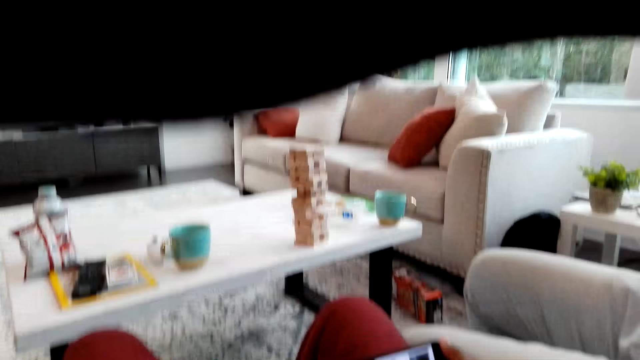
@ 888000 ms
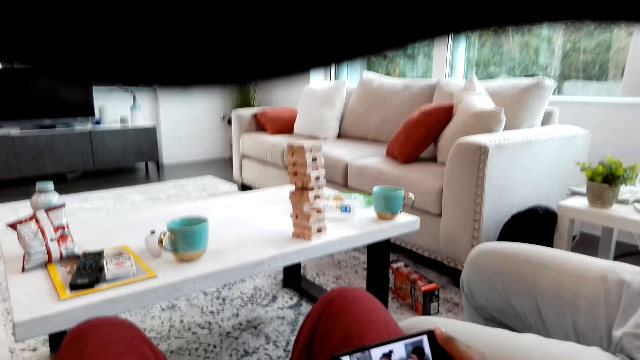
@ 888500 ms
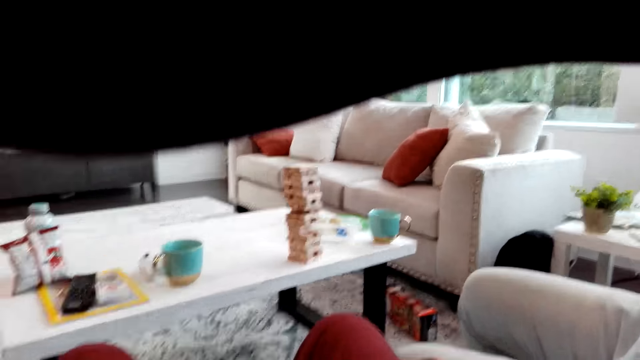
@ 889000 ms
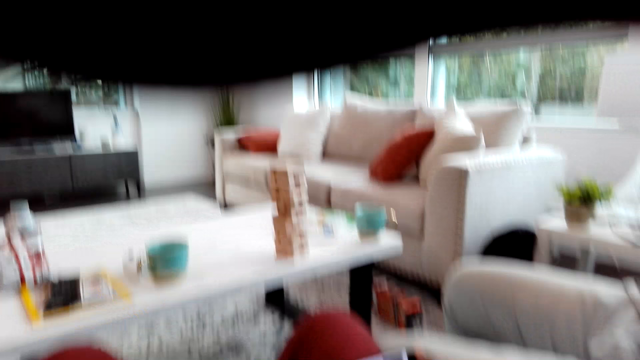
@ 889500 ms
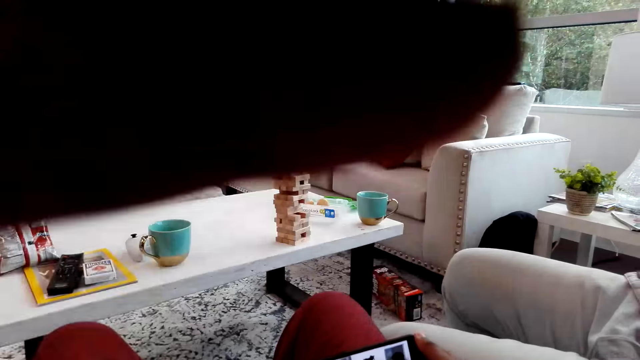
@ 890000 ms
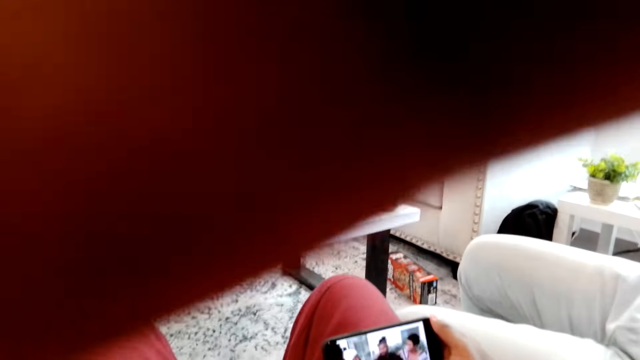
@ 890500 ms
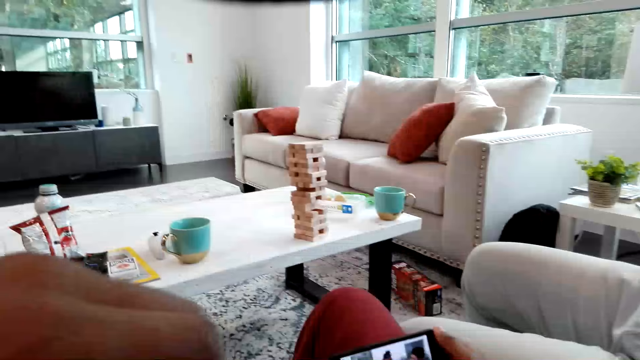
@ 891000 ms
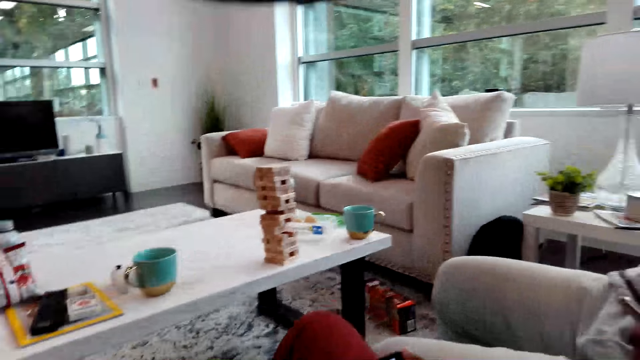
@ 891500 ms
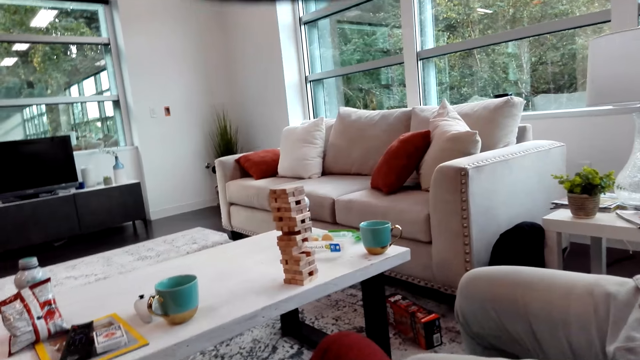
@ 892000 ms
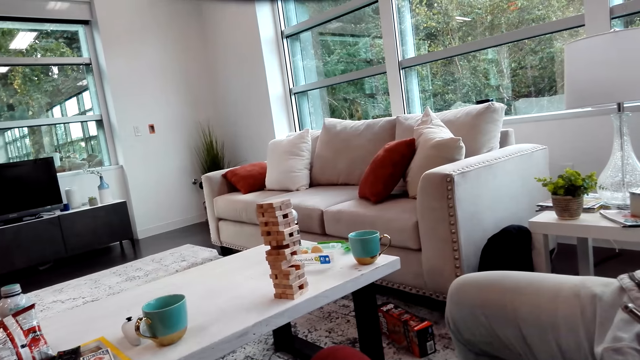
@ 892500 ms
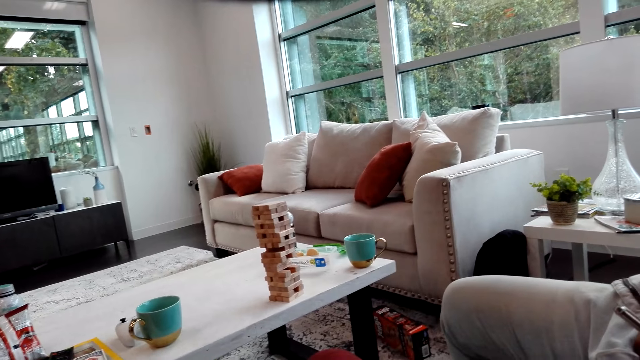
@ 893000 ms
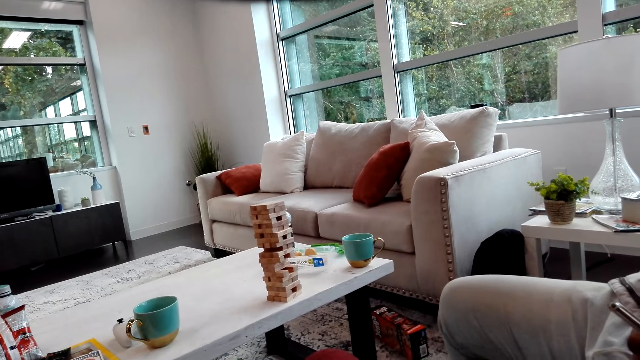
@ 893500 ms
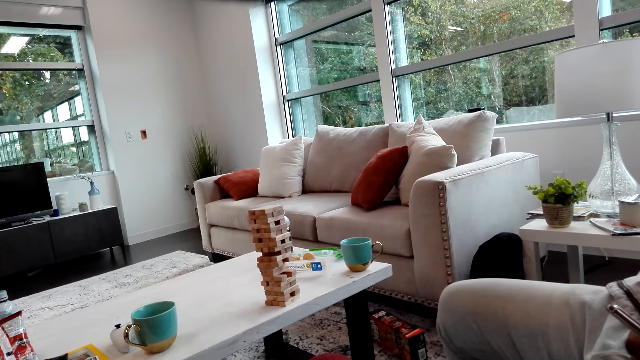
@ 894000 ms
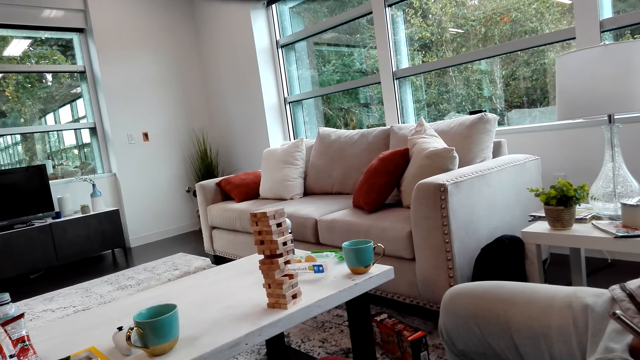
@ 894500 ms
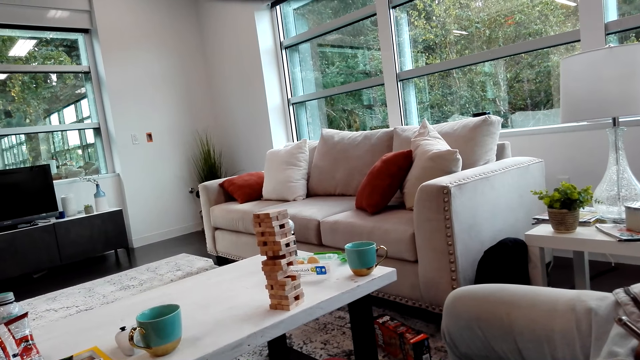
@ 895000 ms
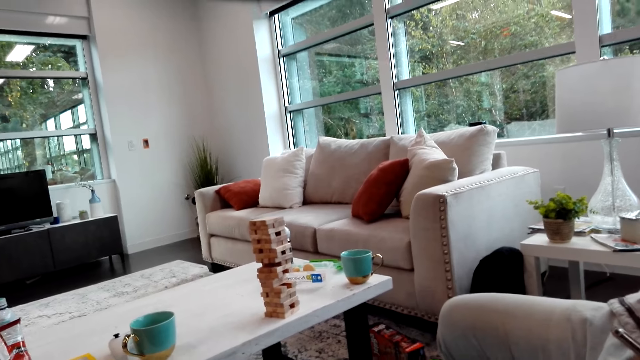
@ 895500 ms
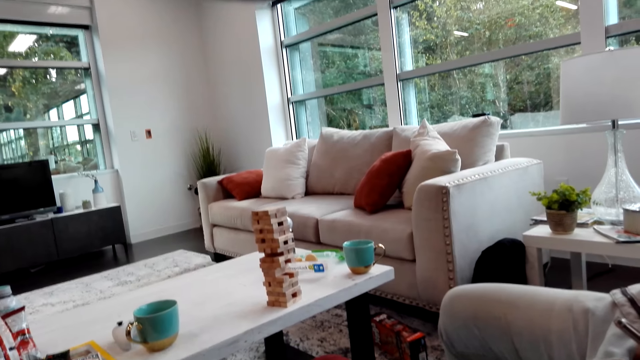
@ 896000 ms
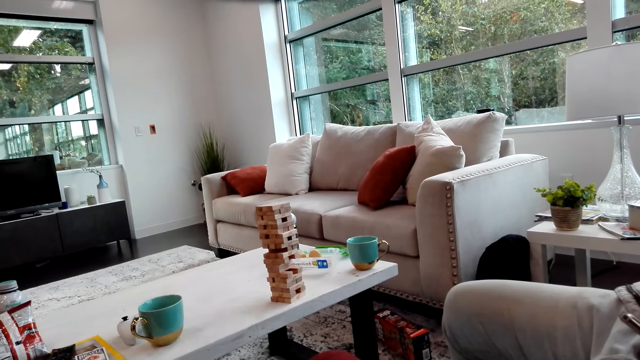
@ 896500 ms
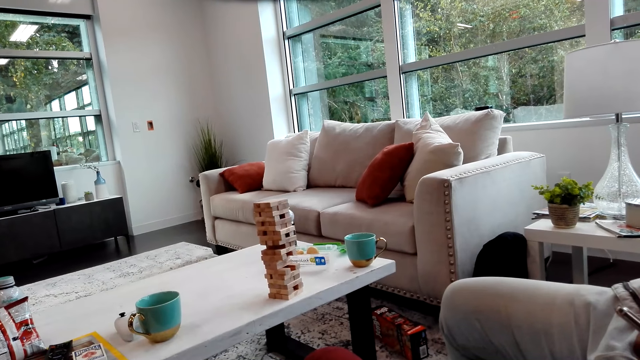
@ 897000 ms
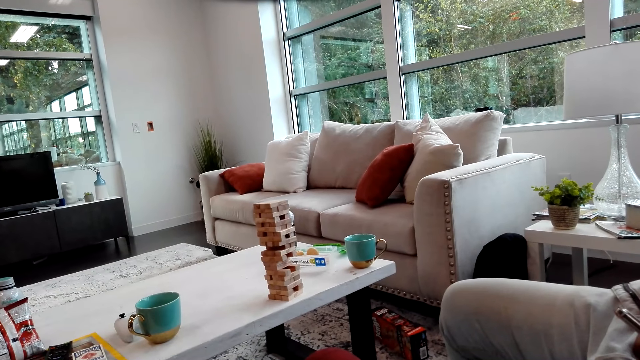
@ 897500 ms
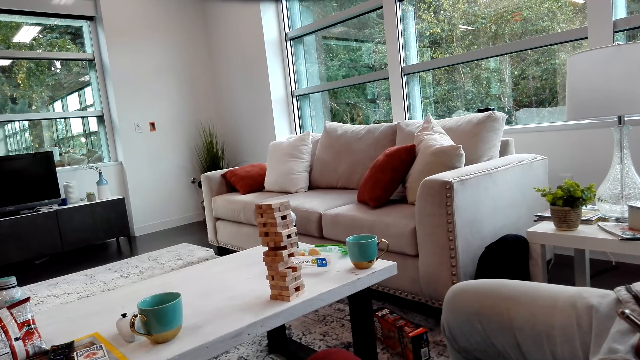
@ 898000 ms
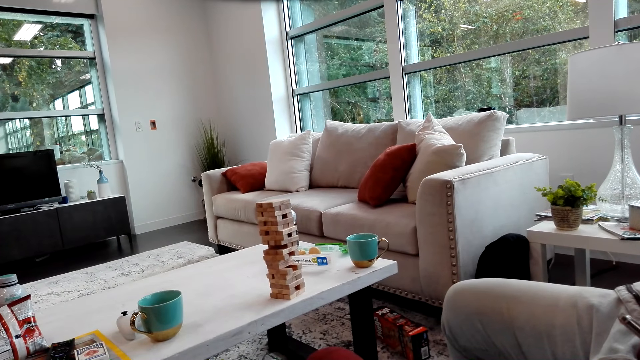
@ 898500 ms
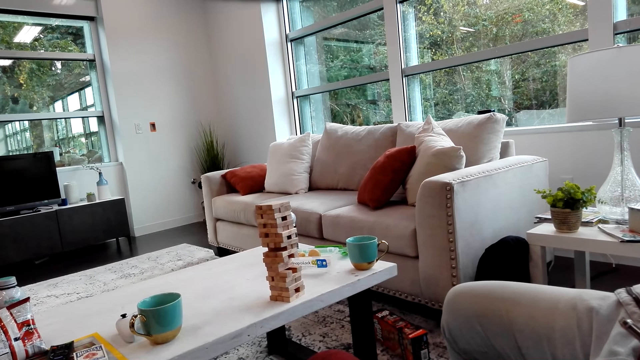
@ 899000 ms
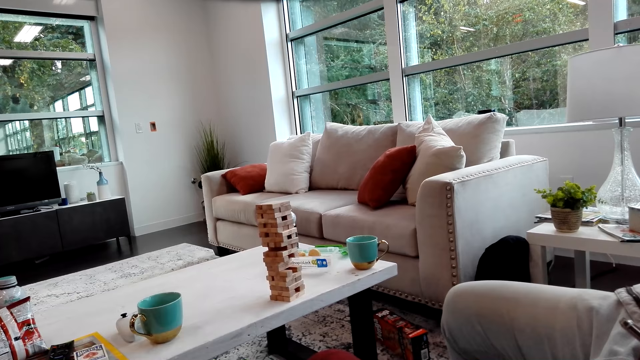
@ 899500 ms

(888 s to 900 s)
The camera wearer operates the phone. They touch on the camera.

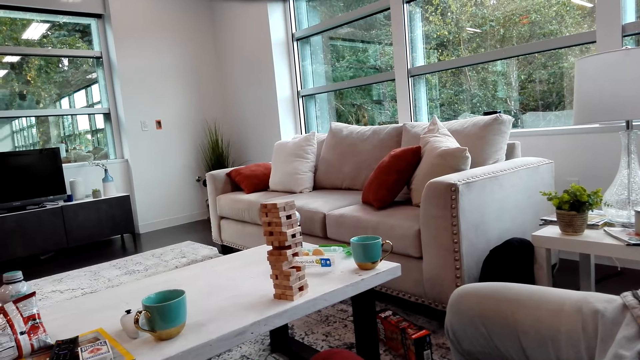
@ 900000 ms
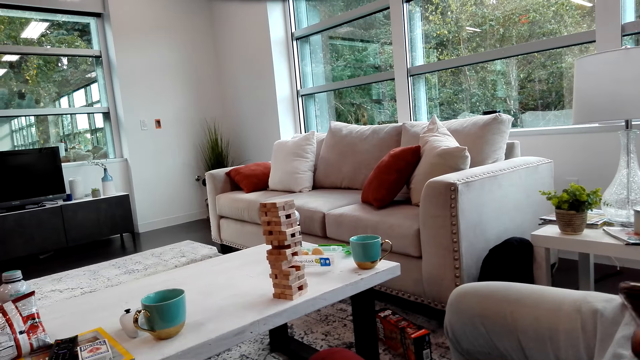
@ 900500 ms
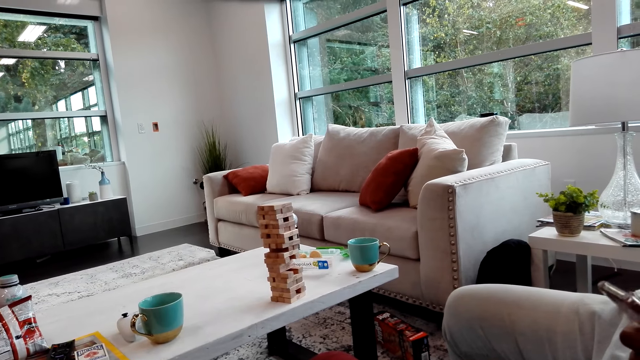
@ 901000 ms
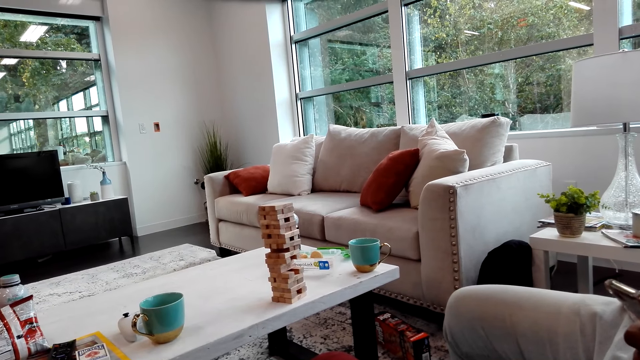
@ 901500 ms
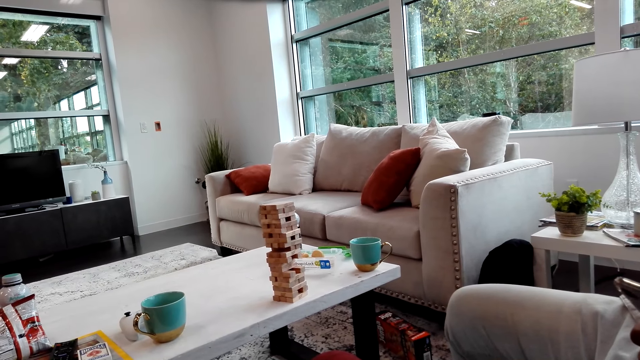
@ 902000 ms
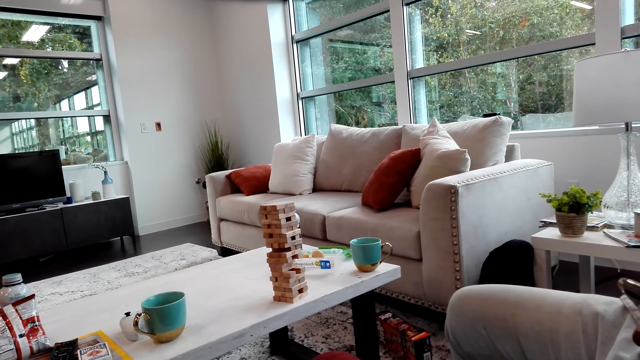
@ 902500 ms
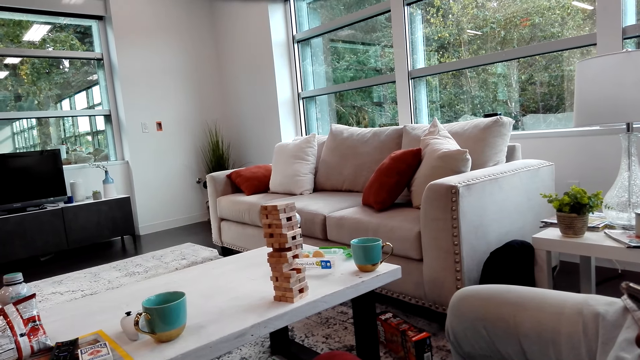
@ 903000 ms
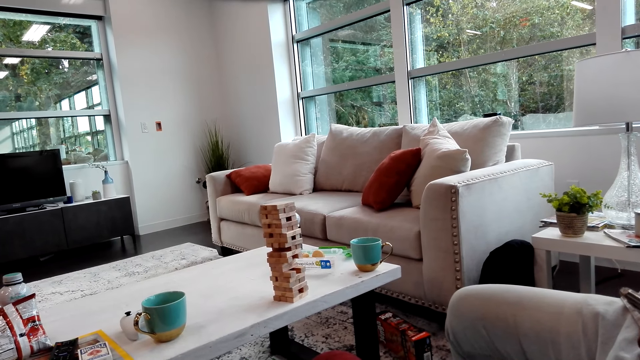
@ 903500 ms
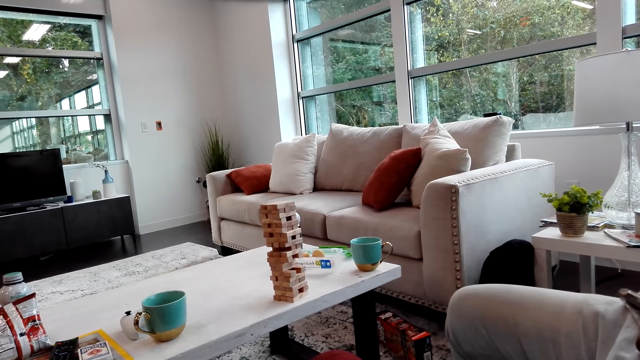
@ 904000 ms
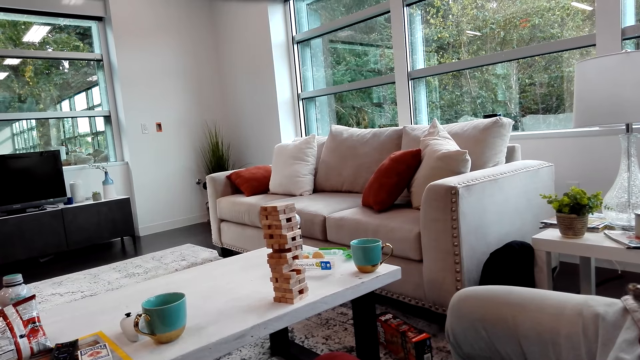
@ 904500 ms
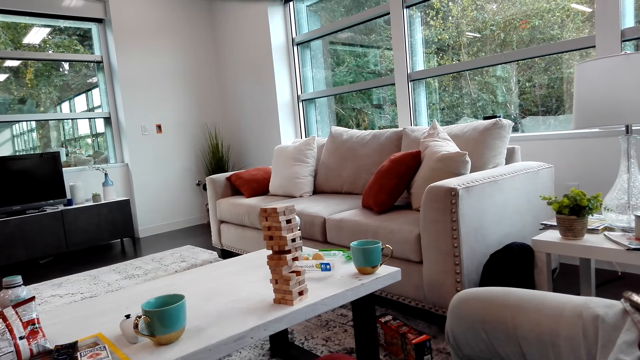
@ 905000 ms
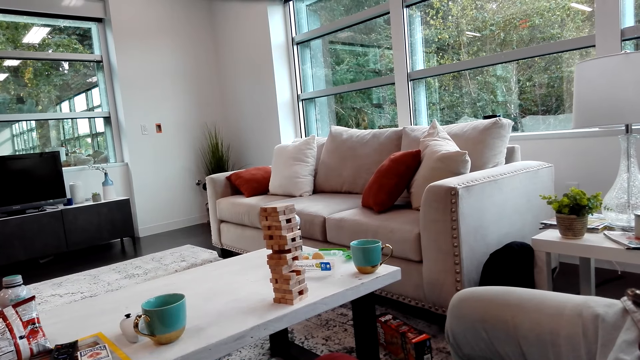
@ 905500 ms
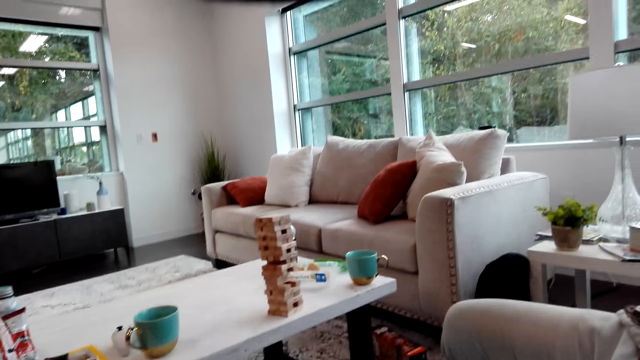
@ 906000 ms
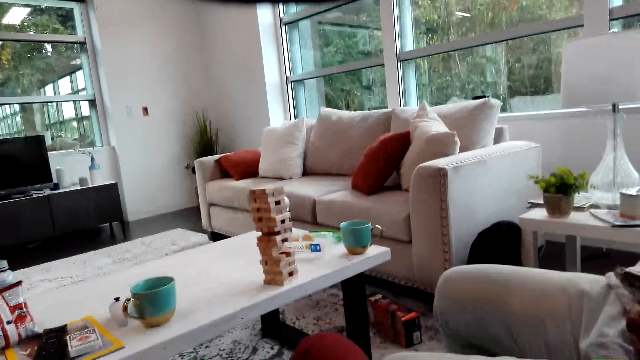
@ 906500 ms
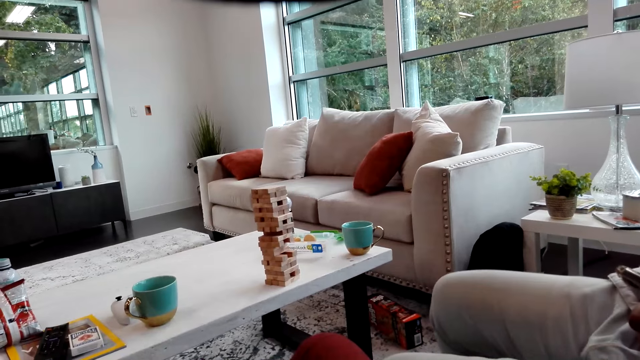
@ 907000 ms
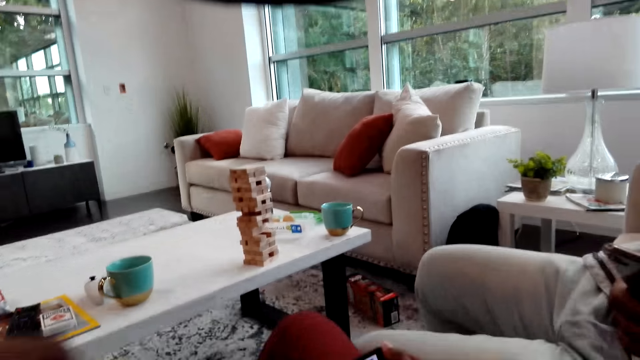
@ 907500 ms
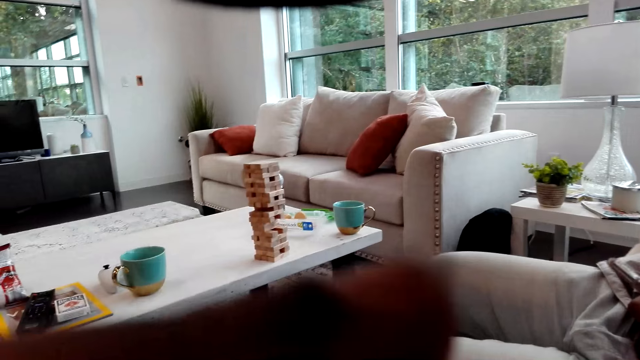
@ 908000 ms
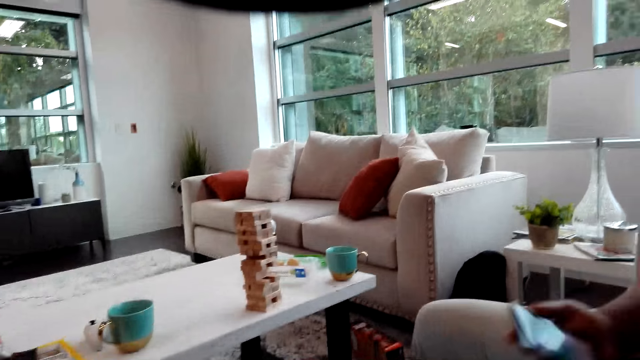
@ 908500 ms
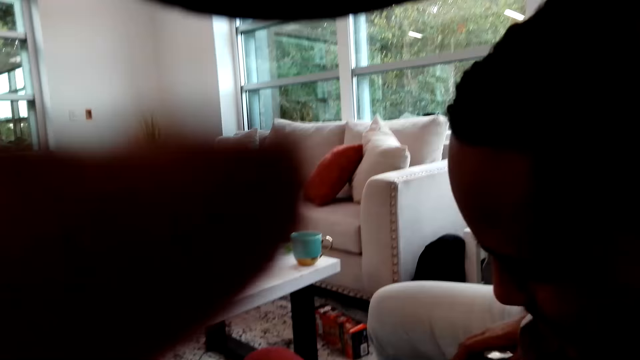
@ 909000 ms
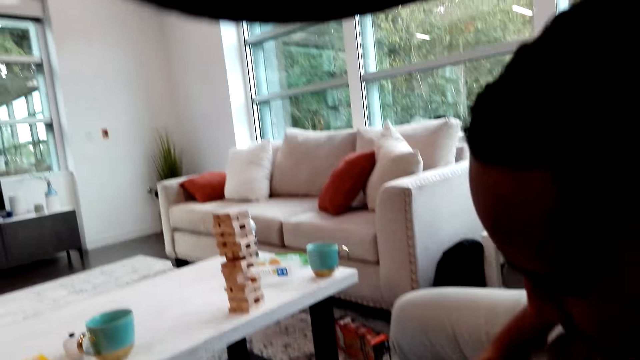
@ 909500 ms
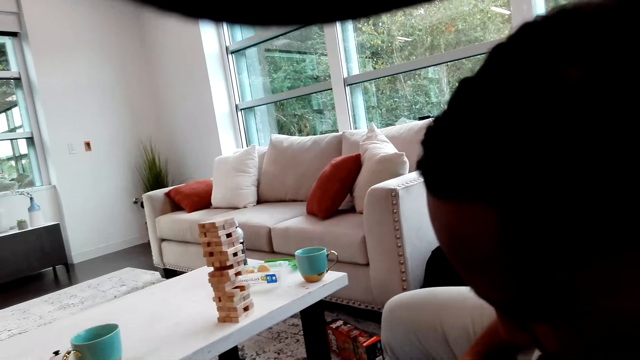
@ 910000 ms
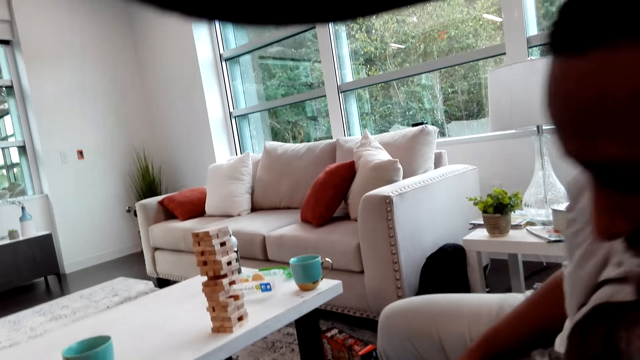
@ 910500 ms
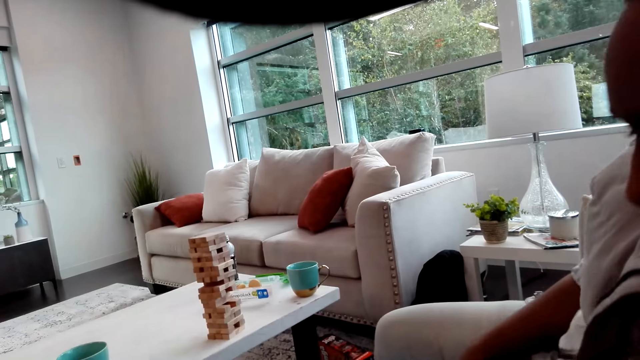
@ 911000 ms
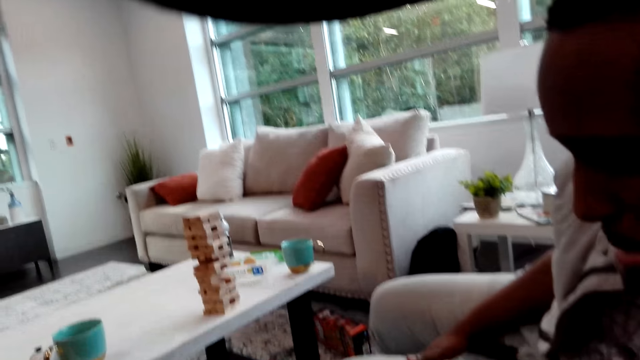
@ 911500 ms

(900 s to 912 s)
The camera wearer watches a video on the phone. A man puts the phone on the thighs.
